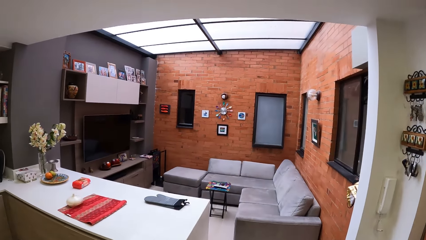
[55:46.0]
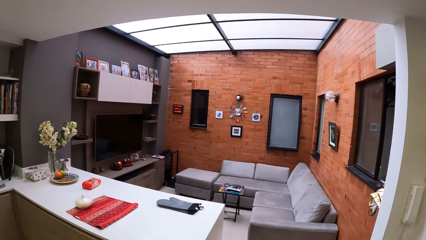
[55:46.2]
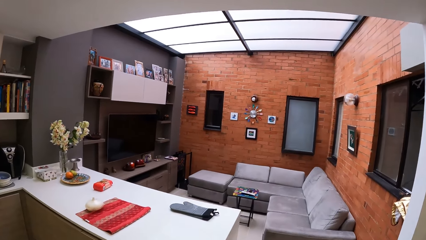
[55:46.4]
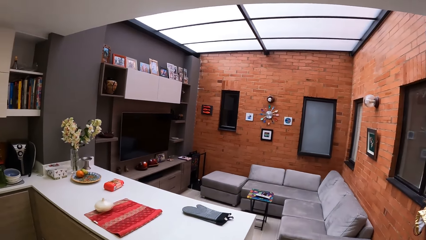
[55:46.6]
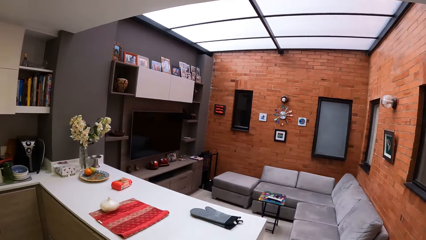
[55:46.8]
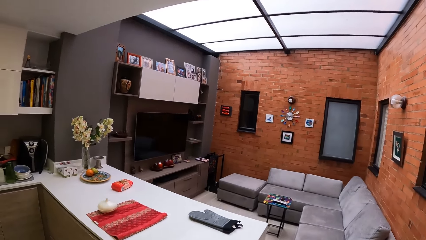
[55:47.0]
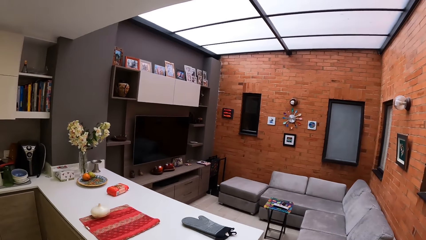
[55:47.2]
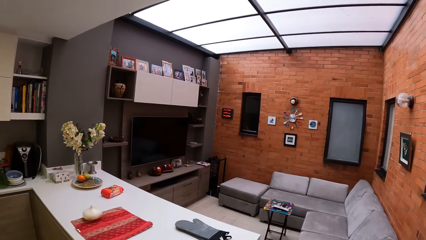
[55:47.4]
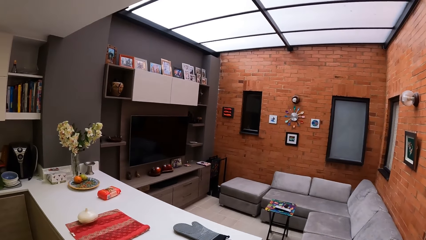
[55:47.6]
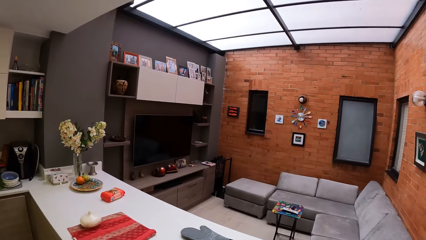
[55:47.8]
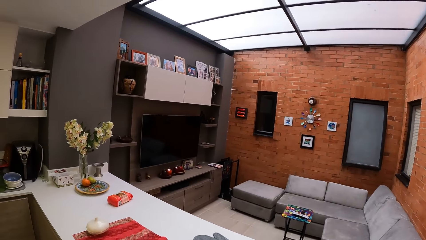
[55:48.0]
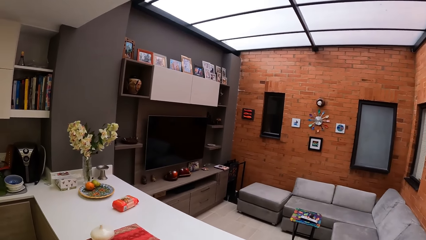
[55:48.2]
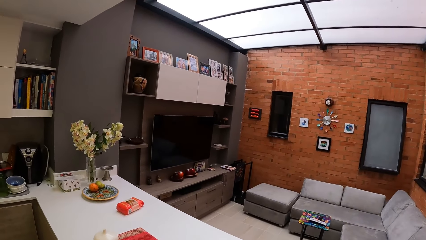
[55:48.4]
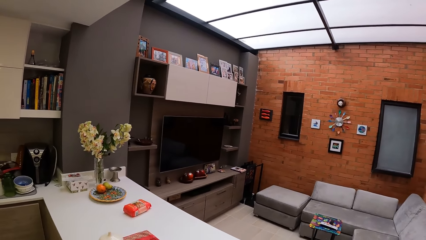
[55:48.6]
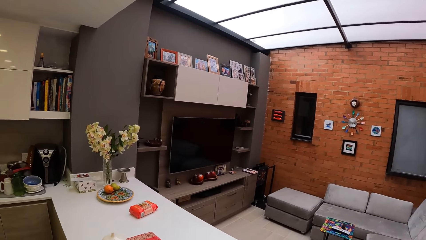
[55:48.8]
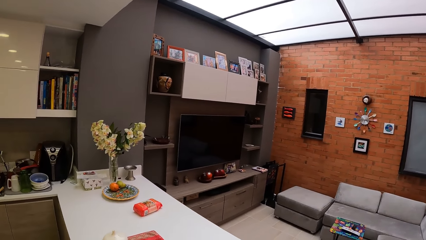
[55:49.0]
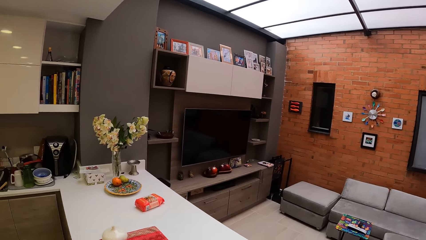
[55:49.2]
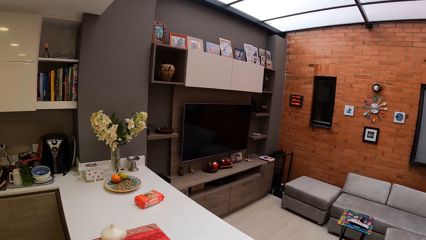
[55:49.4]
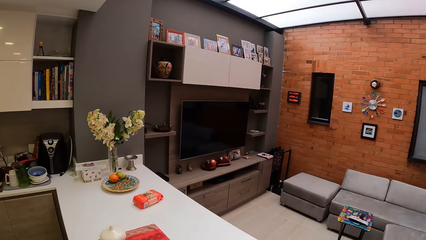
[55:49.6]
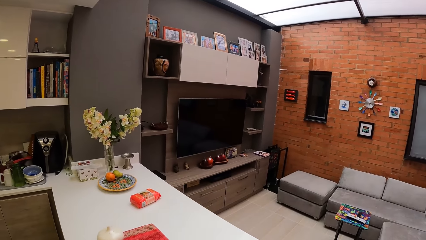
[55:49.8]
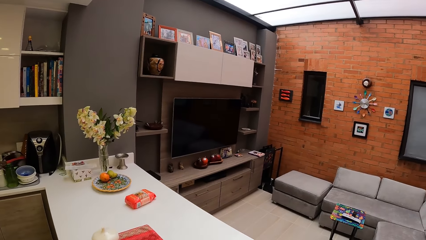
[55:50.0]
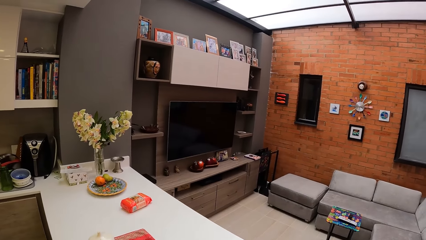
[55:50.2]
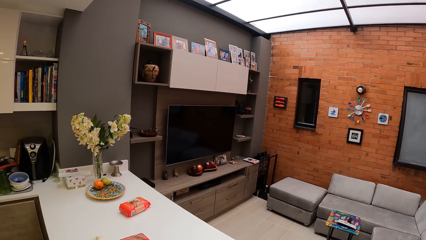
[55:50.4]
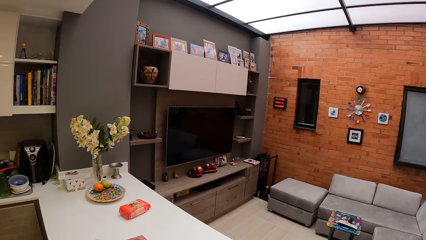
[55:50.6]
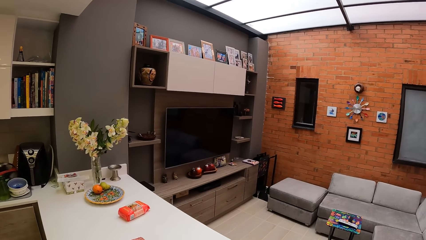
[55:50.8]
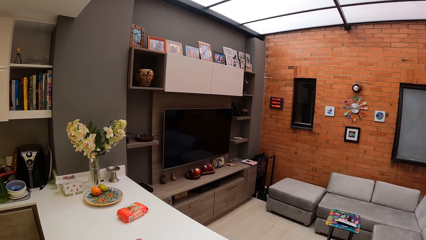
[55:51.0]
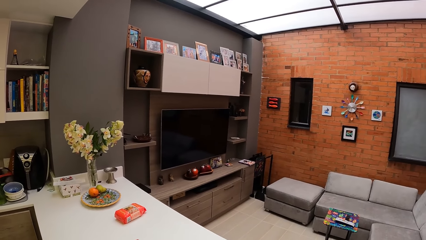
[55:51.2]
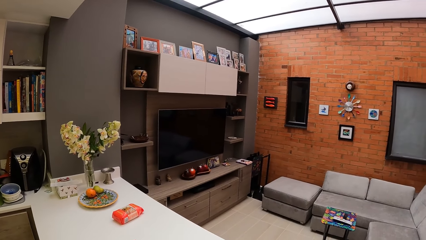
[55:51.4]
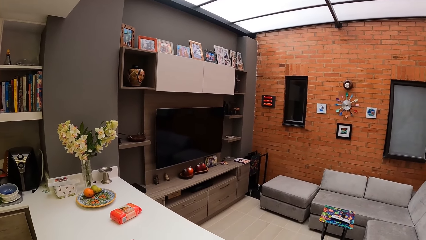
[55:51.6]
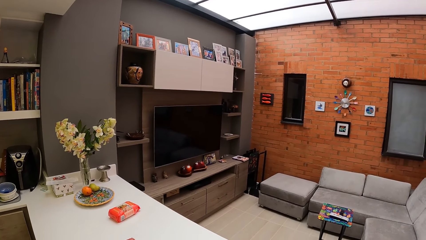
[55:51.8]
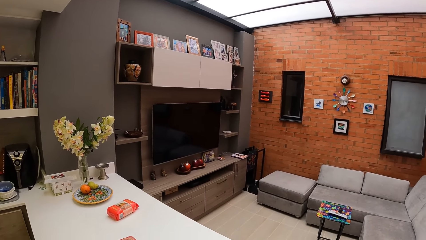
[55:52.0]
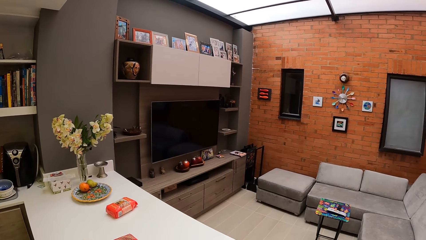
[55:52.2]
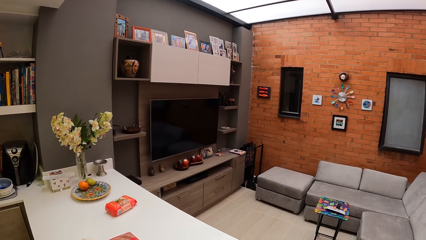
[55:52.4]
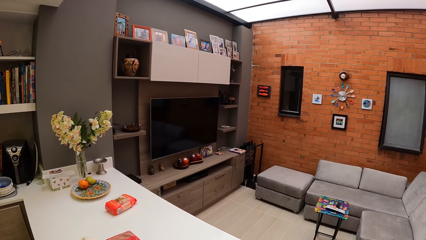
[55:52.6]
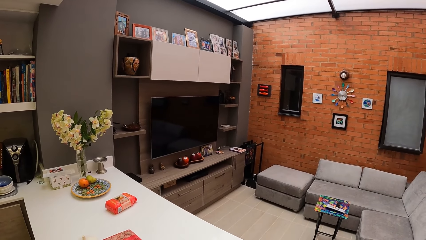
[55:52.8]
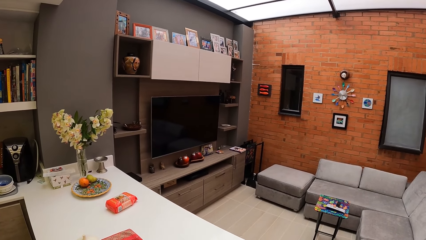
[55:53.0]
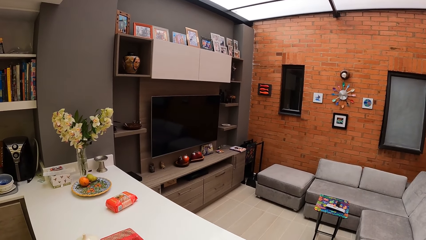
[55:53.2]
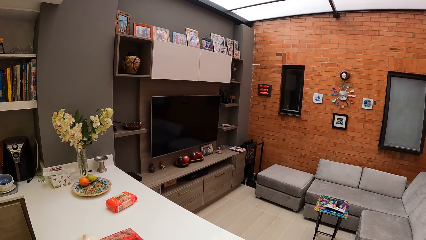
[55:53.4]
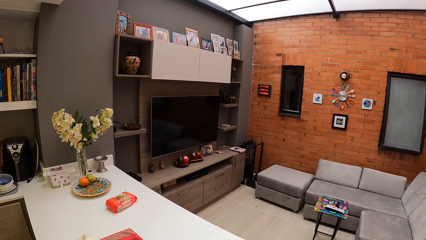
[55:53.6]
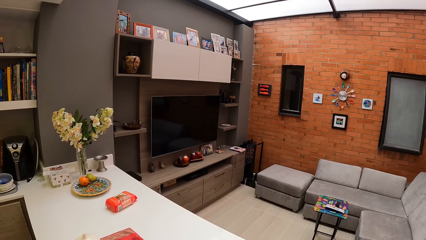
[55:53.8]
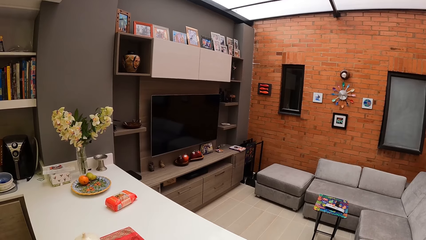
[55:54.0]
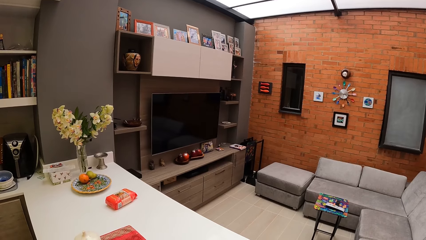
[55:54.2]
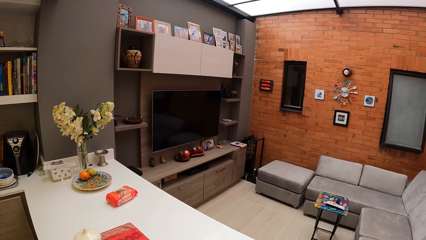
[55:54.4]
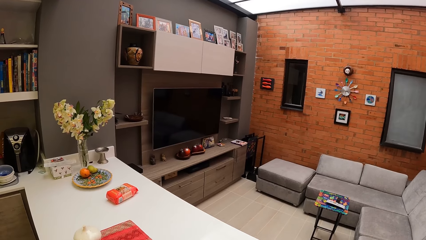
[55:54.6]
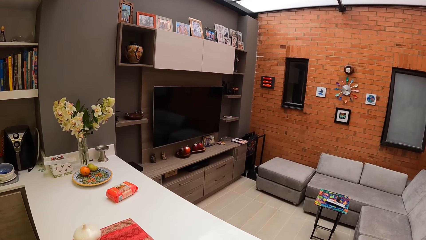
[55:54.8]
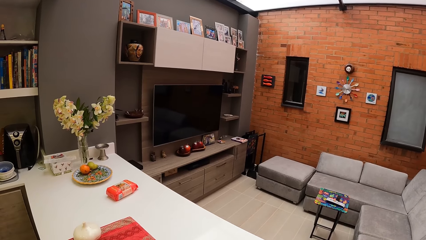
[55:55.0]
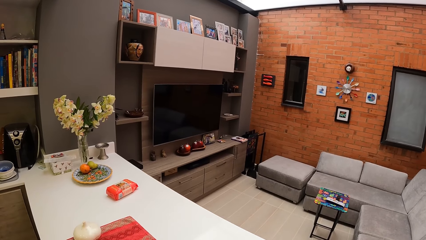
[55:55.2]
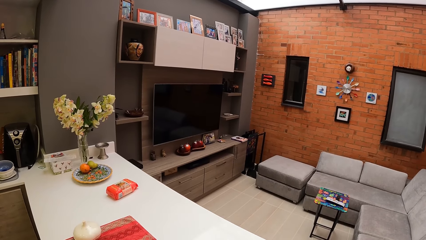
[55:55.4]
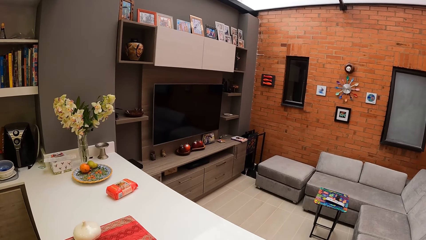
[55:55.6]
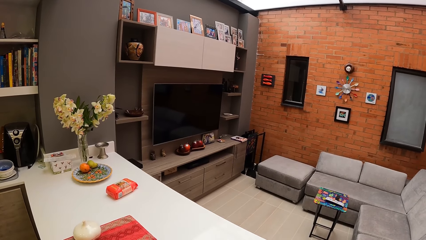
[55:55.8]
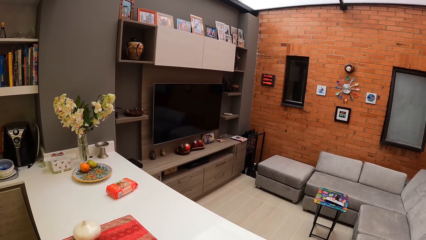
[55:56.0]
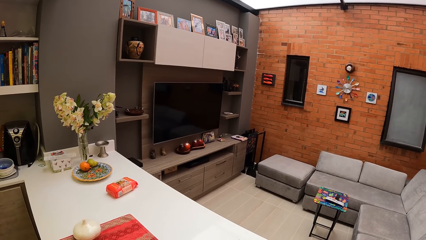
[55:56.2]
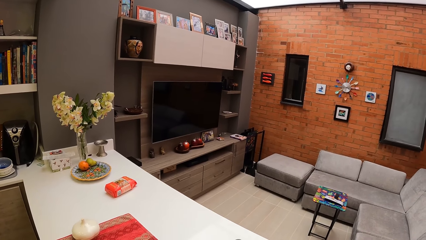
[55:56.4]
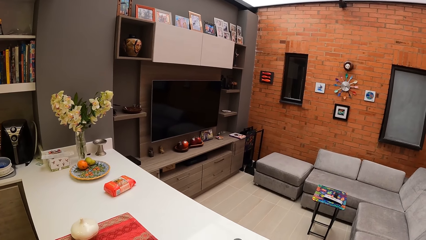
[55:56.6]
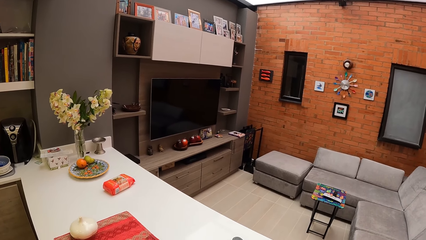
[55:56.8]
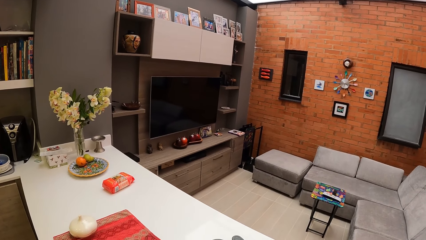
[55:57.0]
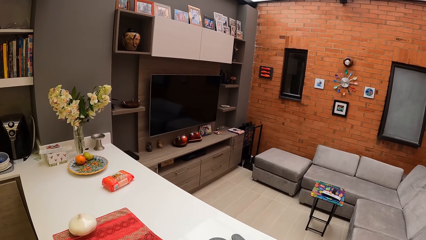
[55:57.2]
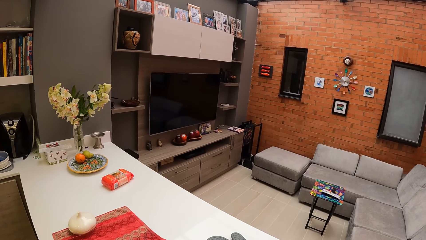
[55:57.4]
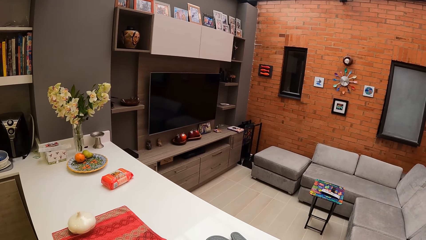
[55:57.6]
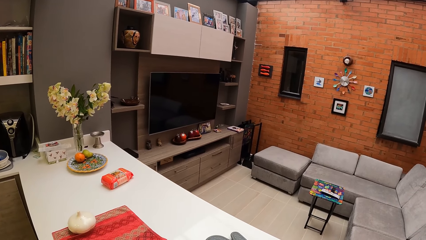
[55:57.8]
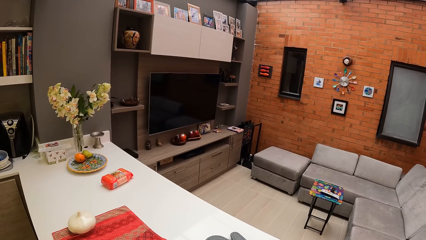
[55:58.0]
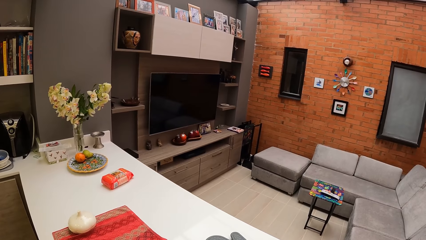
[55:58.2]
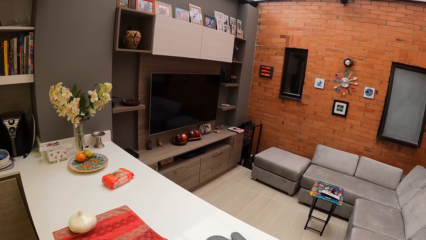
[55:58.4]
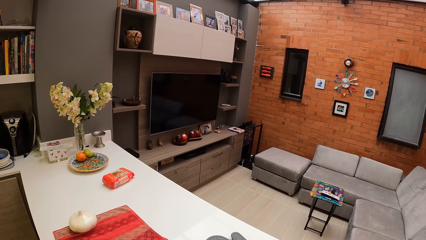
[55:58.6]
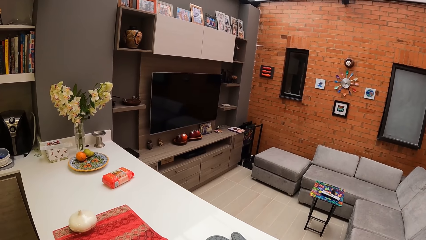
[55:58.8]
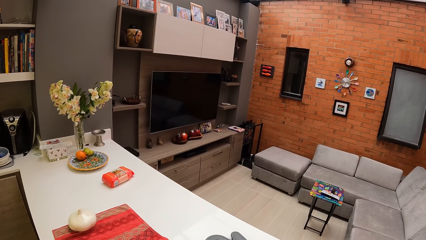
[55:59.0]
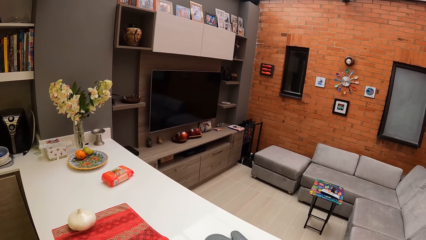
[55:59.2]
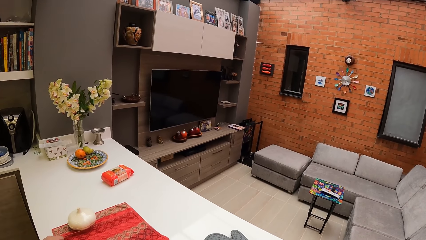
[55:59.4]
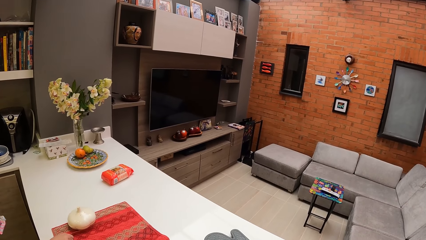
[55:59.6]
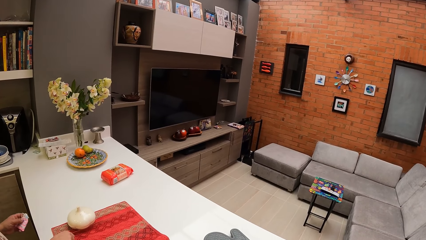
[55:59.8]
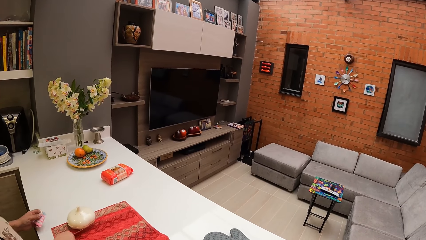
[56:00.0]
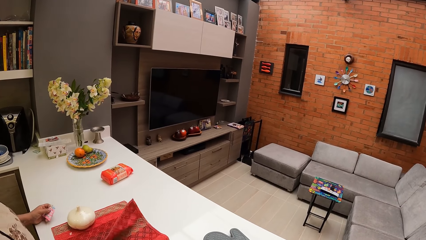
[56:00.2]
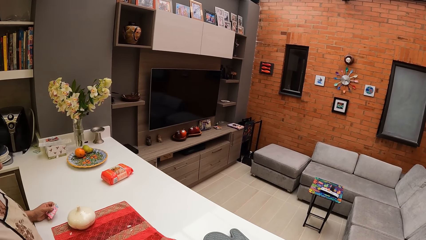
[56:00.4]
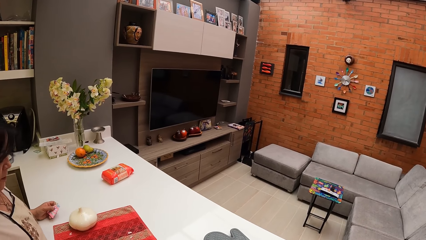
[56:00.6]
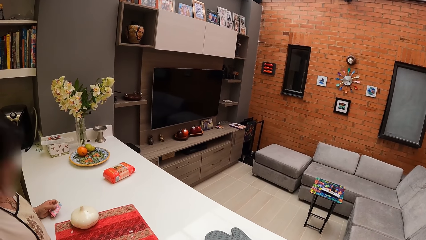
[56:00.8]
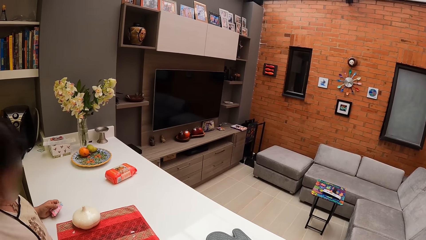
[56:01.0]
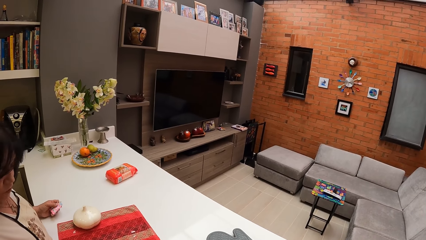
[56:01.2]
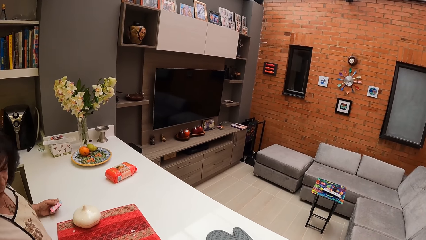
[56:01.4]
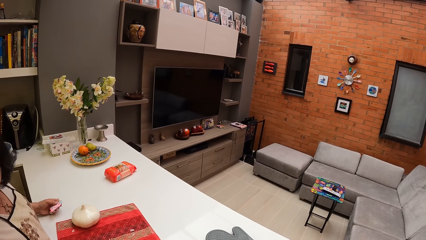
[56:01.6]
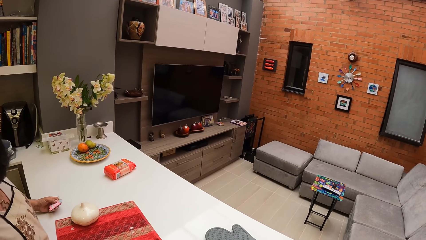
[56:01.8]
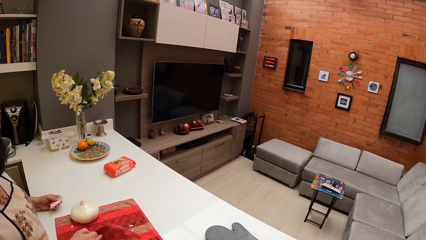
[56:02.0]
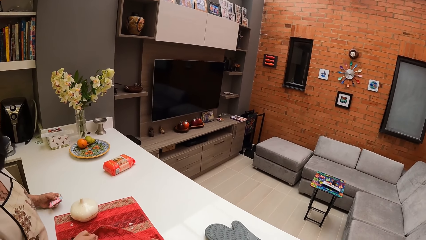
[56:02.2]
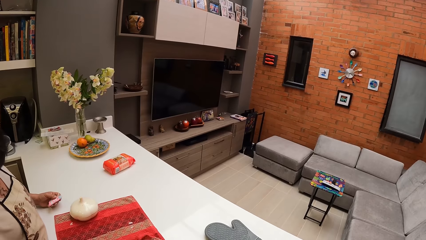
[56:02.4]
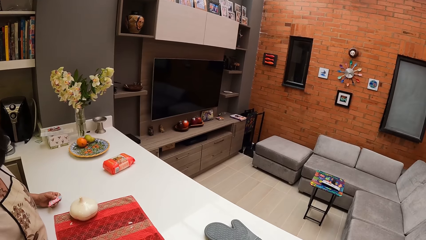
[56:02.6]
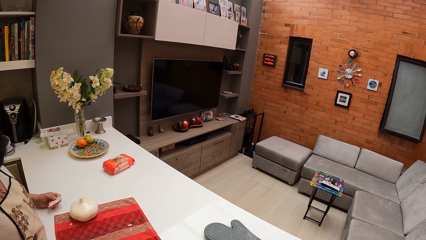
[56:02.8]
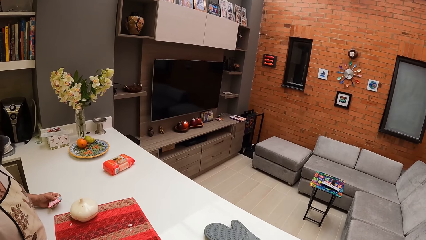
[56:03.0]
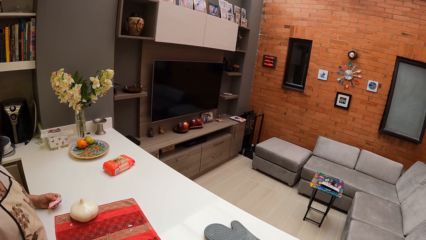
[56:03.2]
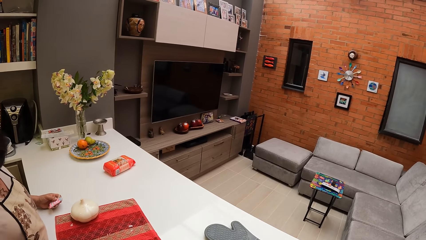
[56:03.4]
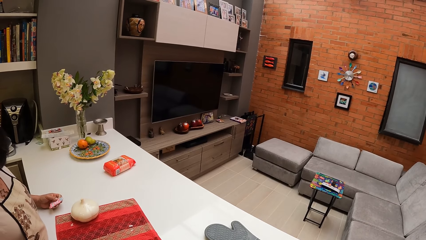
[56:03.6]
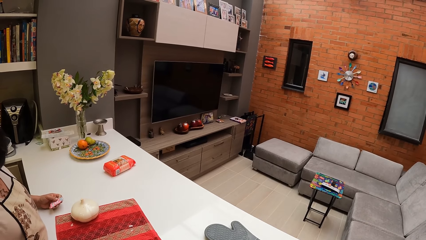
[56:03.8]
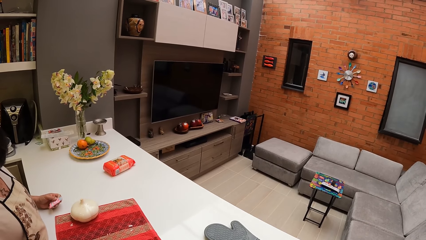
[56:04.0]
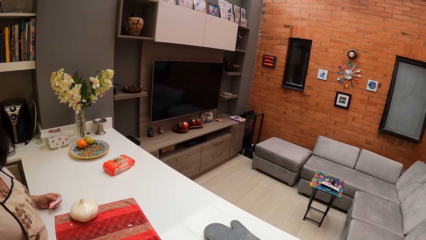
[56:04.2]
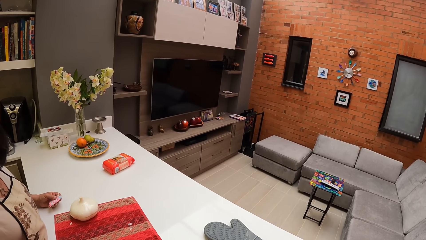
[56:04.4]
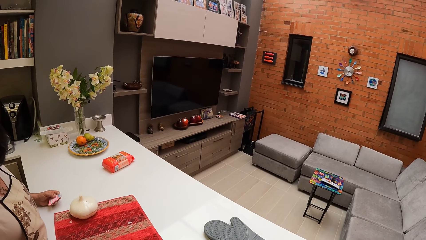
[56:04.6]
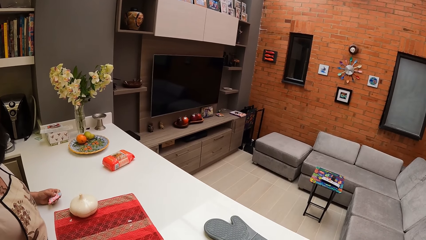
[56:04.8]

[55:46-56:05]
The camera wearer walks around the building. They stare around the building. A woman unfolds the mat on the table.
